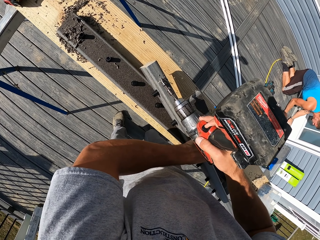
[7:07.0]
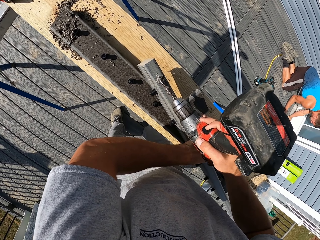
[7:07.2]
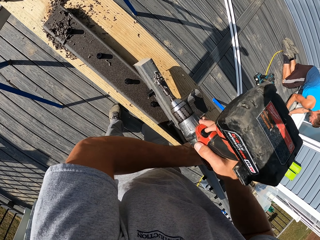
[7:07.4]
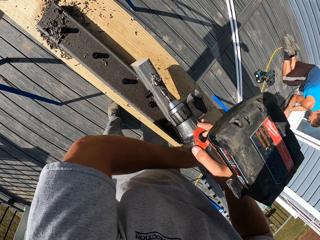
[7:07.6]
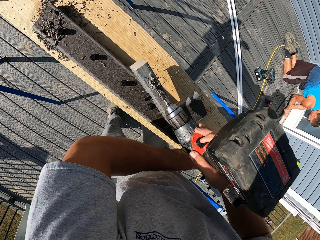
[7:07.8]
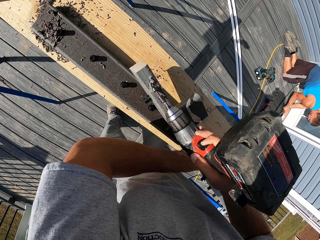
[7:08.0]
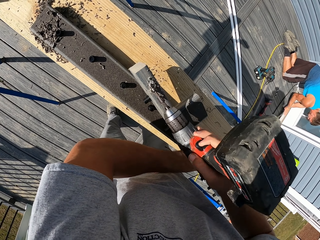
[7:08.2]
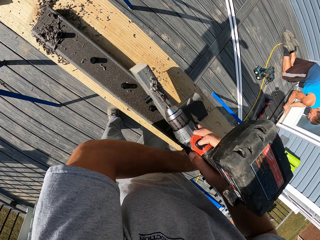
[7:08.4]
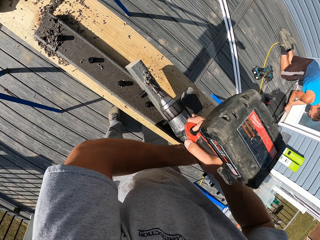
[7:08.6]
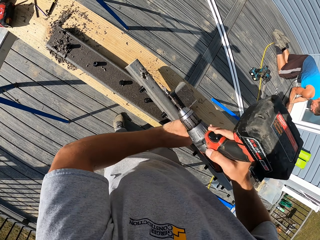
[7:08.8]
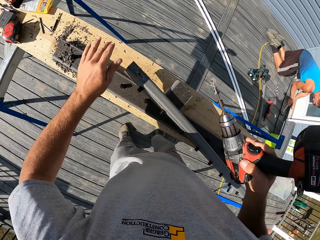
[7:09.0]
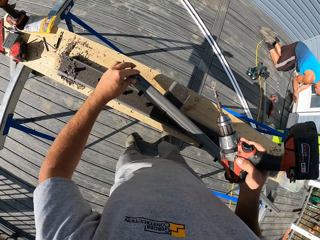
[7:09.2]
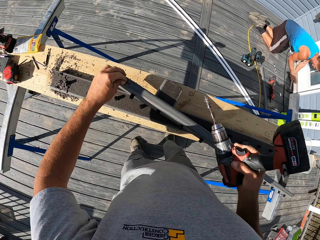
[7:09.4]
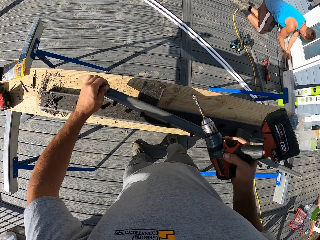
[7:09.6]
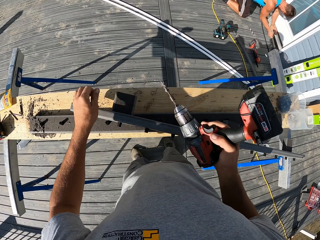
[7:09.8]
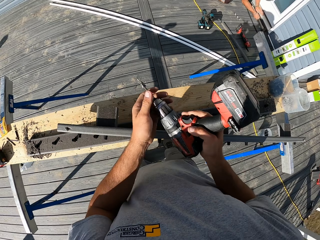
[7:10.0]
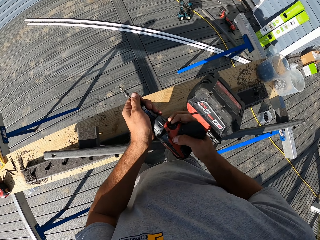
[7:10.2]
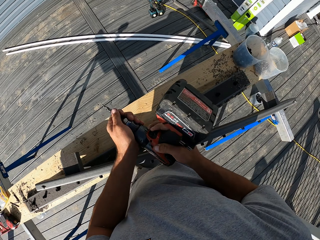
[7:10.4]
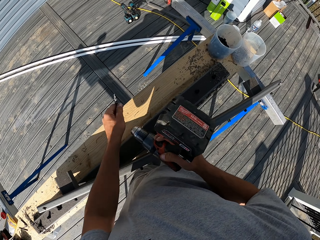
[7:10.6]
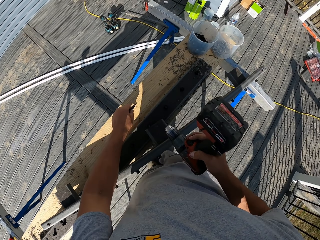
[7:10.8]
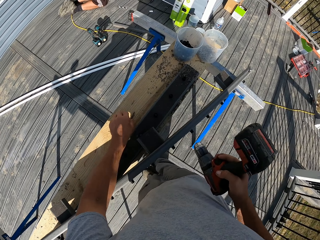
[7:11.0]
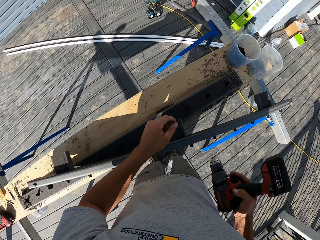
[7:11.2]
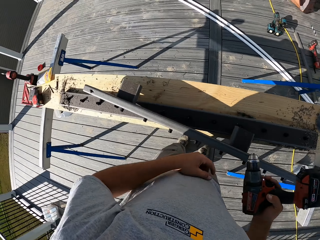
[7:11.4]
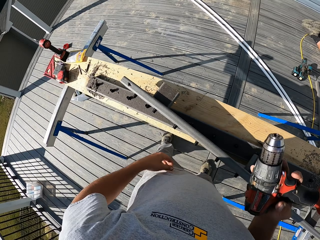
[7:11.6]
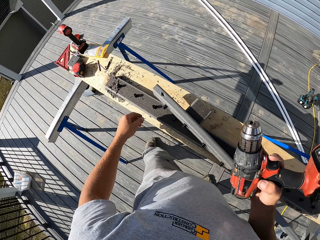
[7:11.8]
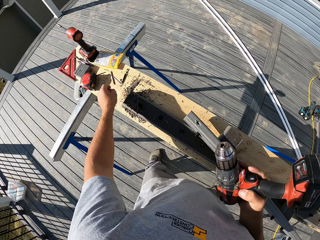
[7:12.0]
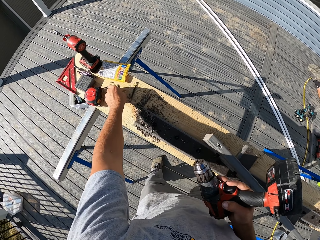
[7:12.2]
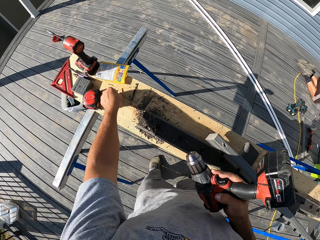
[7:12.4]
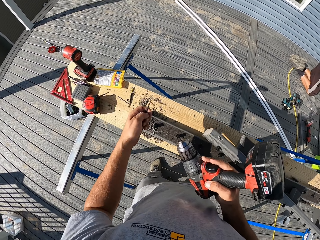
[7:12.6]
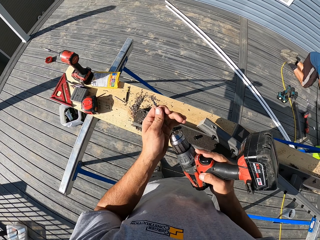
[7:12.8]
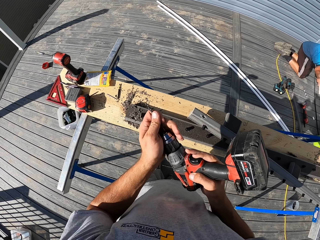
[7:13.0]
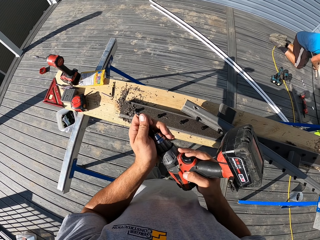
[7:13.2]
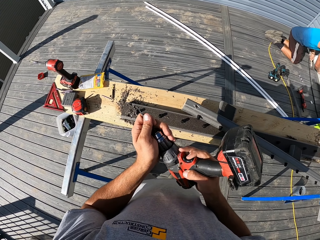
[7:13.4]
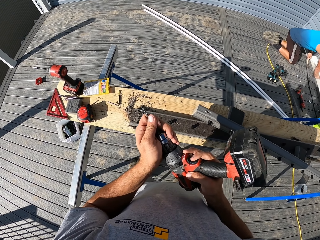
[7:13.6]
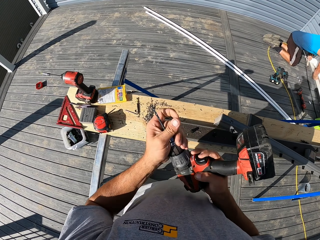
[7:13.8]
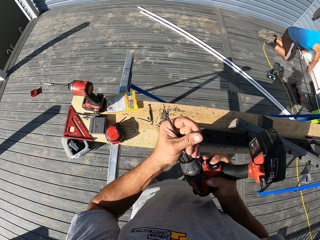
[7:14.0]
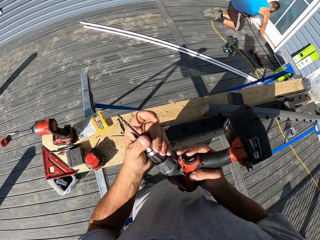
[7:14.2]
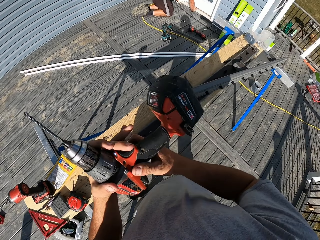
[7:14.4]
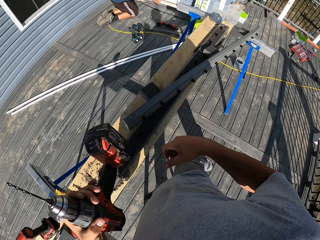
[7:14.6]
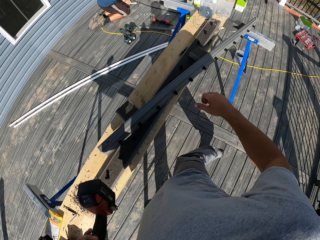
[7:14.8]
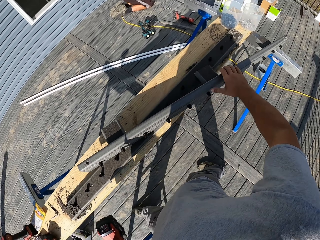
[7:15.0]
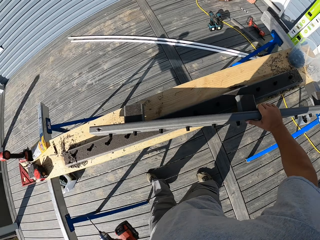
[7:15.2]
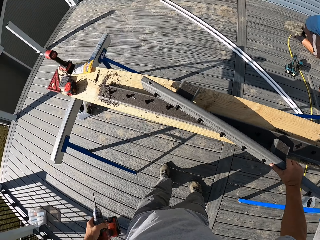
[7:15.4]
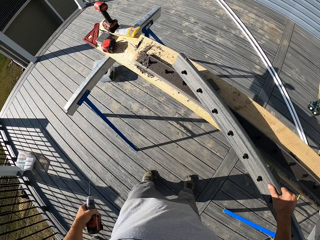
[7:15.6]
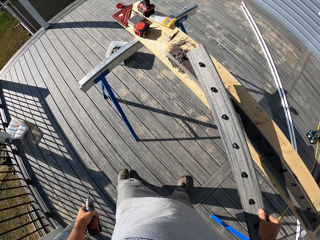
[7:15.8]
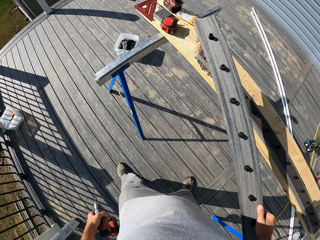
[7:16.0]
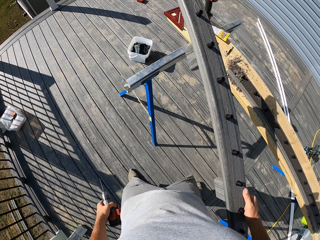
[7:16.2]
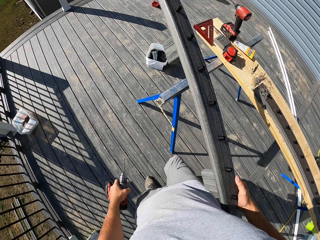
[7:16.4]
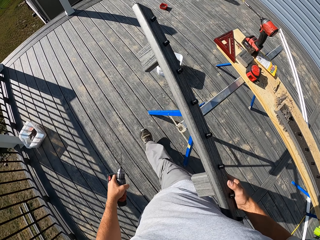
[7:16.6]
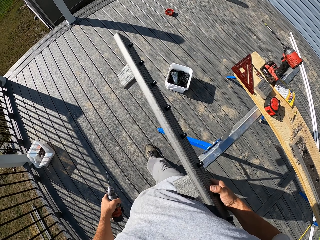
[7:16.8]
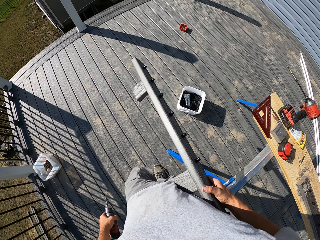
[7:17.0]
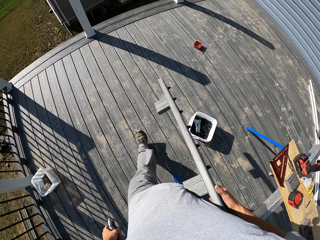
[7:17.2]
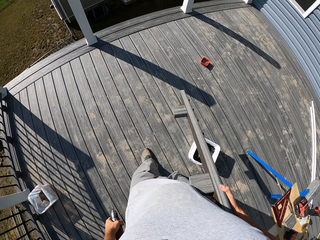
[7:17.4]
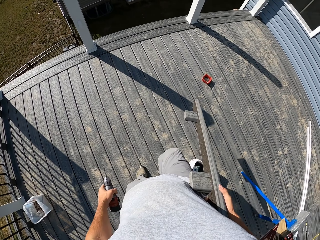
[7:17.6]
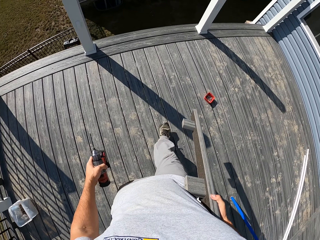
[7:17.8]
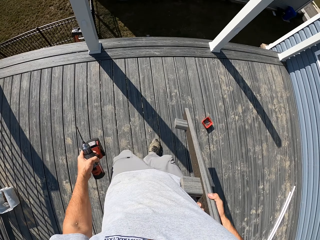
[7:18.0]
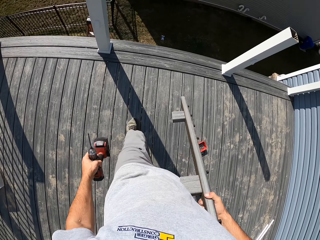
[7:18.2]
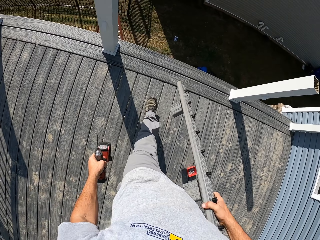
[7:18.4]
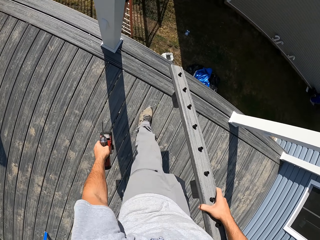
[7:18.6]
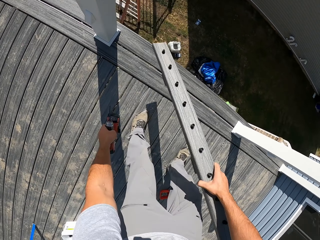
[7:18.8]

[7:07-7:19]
The camera wearer wipes the wood with his hand. He holds the drill with both hands. He removes the drill bit from the chuck. He places the drill bit on the wood. He turns. He picks another drill bit from the stand. He fixes the drill bit on the chuck. He picks the wood. He picks a drill bit from the stand. He walks around the area in the workshop.

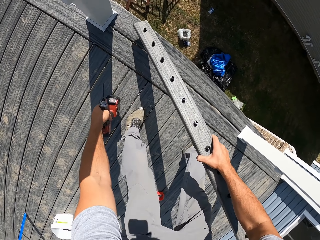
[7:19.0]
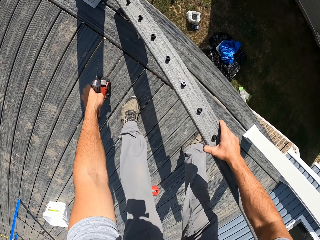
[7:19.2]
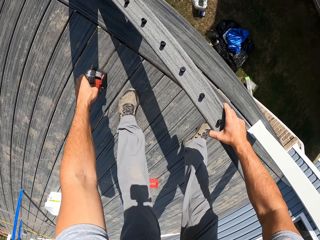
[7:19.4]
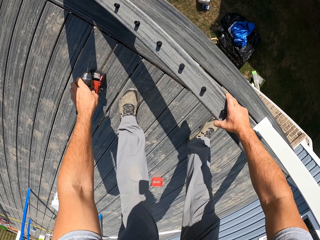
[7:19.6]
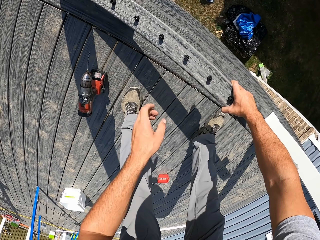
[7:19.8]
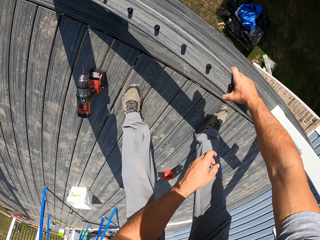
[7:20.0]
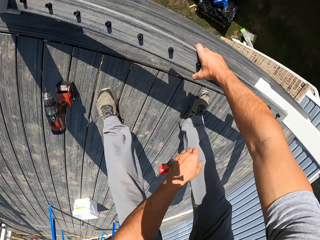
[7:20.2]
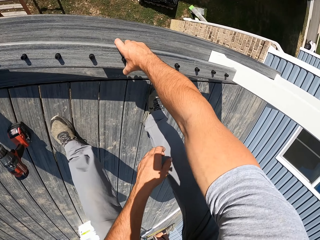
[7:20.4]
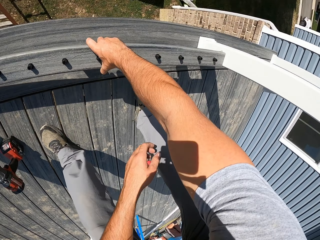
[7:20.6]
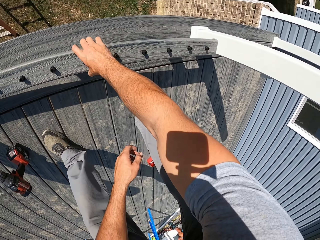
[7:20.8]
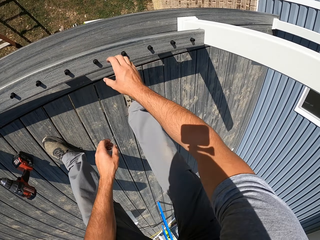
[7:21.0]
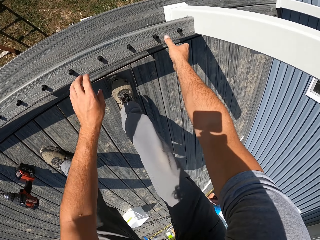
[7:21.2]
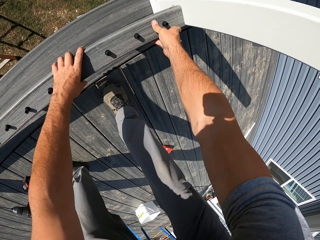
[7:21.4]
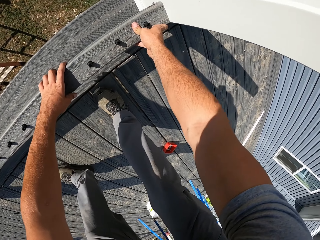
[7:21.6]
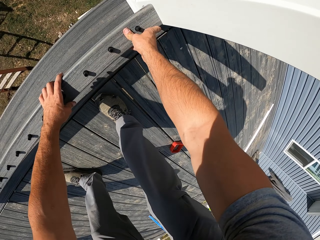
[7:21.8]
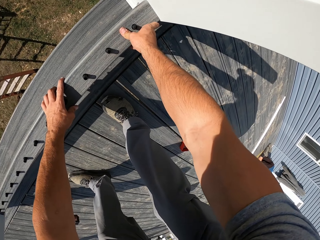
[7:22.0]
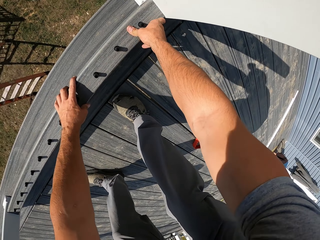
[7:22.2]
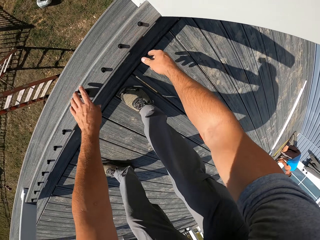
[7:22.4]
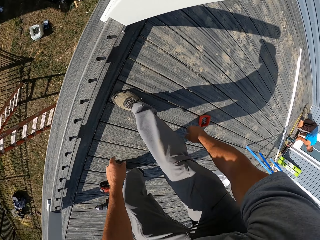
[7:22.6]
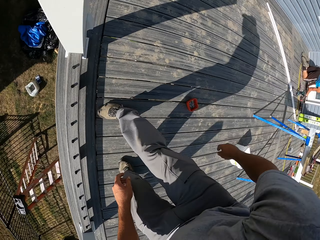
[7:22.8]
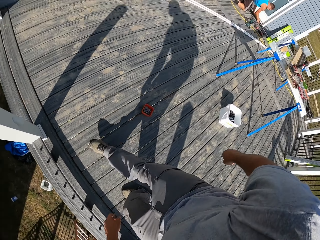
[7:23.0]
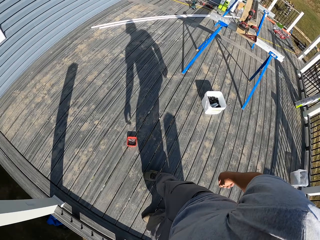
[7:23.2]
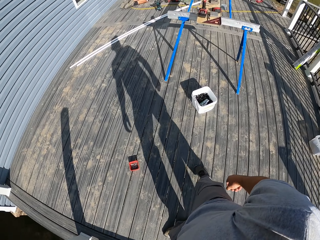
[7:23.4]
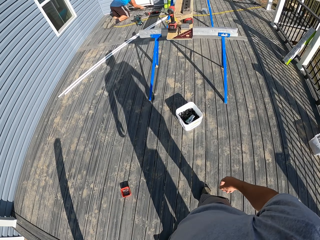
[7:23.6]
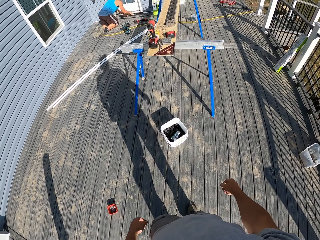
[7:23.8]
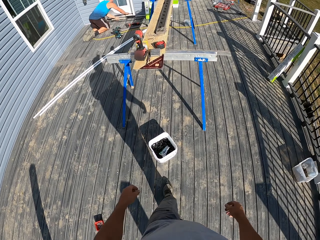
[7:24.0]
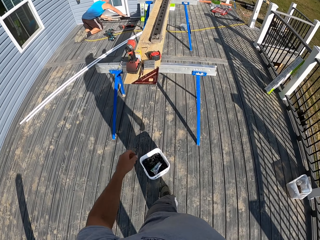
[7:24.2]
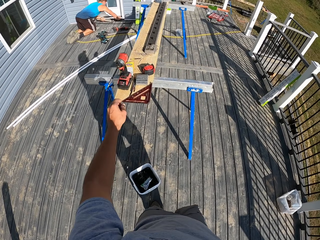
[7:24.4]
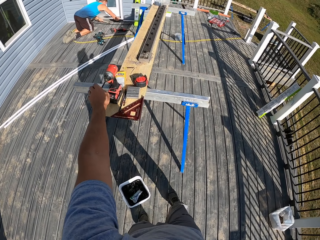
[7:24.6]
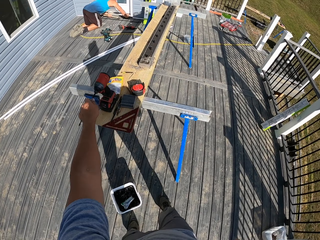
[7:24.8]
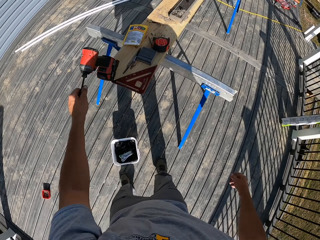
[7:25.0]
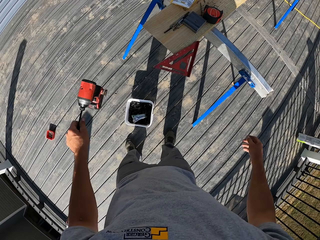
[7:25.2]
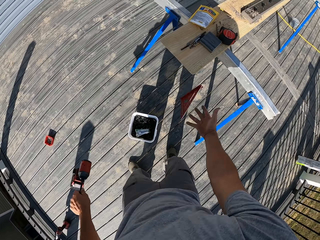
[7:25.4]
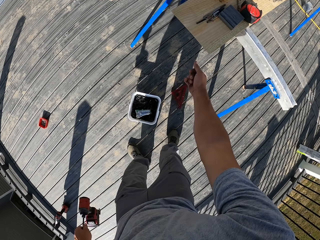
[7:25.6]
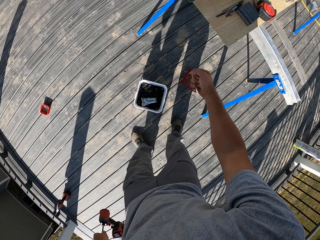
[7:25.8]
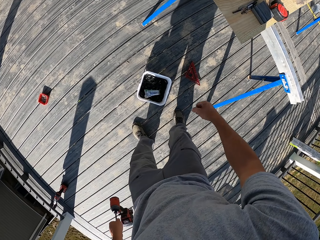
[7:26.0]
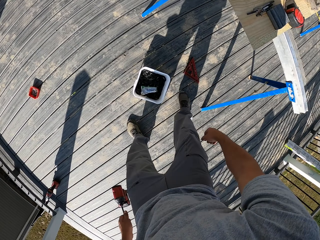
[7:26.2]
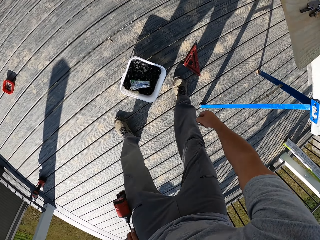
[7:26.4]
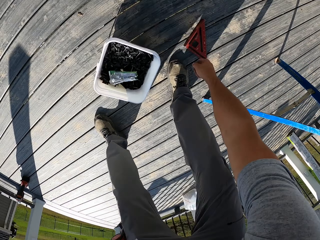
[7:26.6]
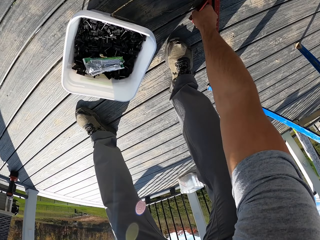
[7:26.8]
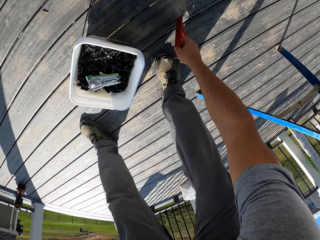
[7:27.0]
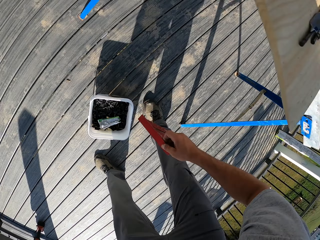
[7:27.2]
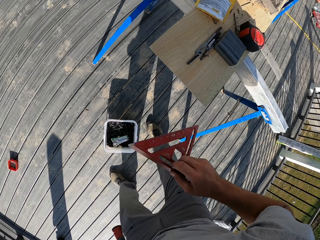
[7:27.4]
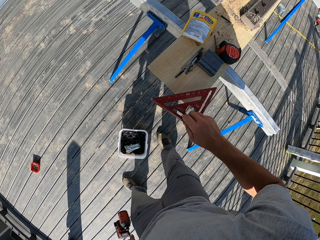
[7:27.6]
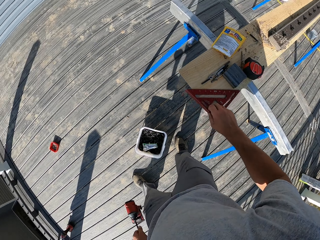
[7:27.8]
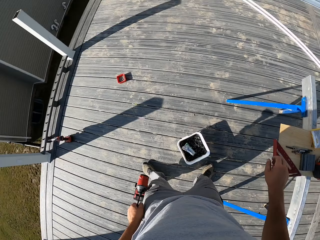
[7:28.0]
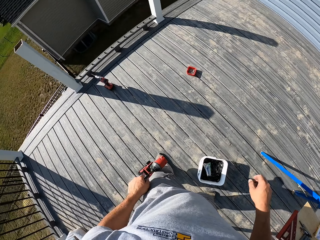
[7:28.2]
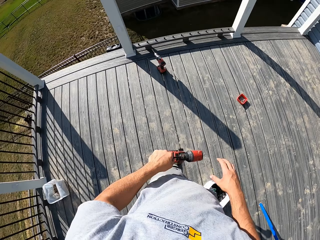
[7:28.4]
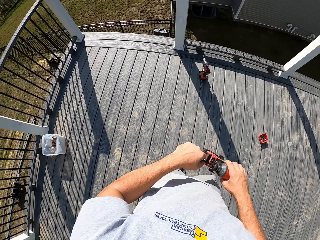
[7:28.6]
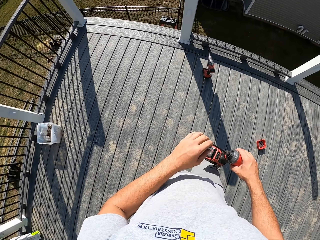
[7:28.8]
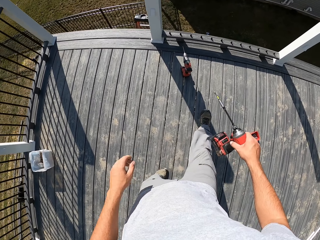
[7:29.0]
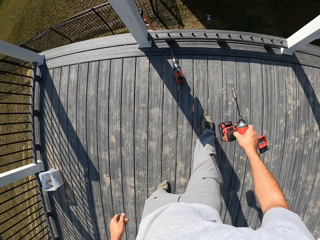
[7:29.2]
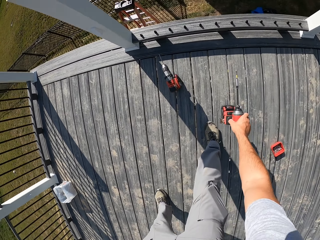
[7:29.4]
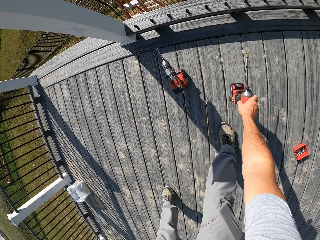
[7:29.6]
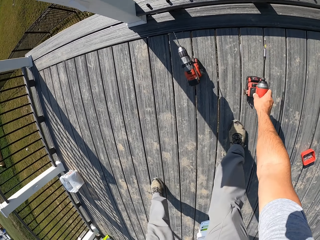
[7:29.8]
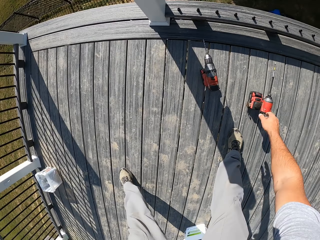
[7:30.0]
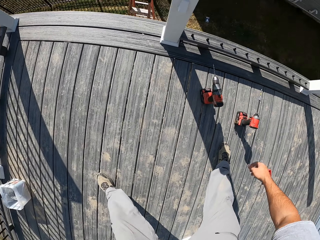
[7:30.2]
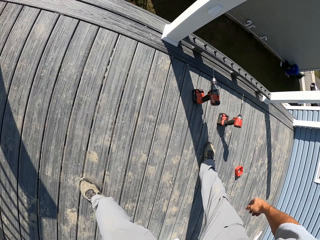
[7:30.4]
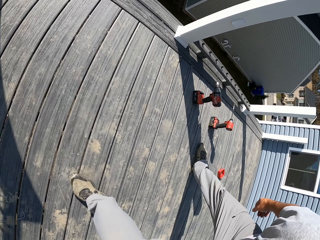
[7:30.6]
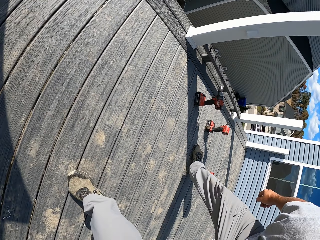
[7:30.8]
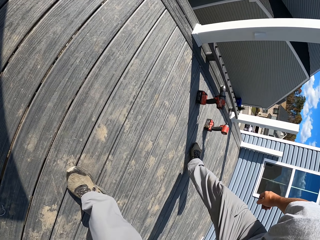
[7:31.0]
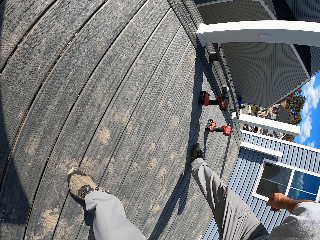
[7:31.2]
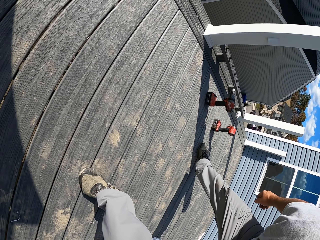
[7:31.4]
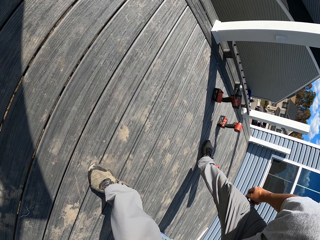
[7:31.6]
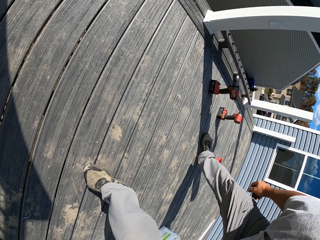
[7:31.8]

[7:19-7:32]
The camera wearer puts the drill on the floor. He puts the piece of wood down on the floor. He adjusts the wood on the ground. He turns around the area and walks in the workshop. He picks up another drill from the stand. He drops a ruler or construction triangle on the floor, picks up the ruler from the floor and places the ruler on the stand. He moves the drill to his right hand. He puts the drill on the ground.
